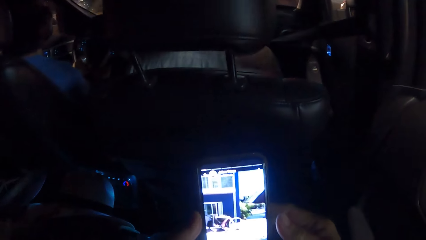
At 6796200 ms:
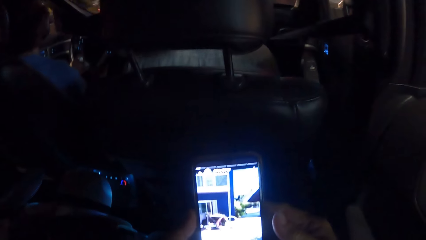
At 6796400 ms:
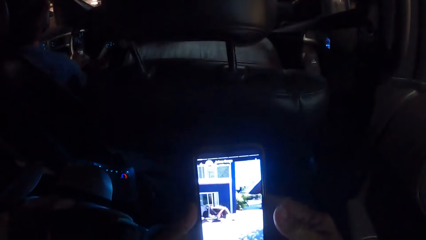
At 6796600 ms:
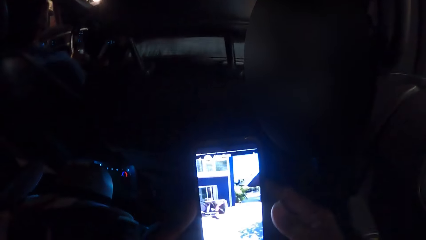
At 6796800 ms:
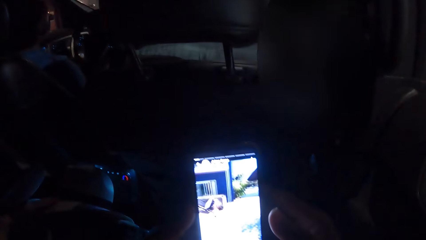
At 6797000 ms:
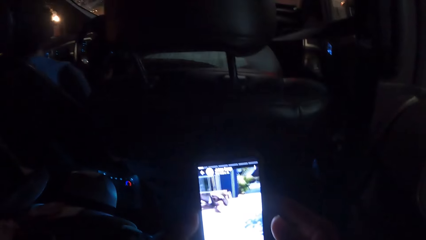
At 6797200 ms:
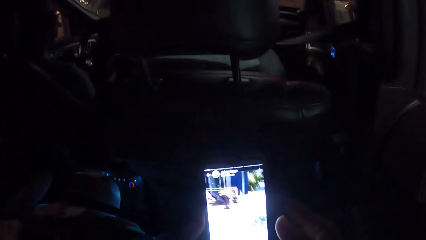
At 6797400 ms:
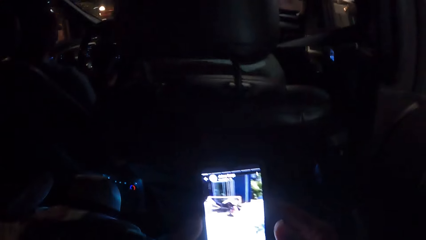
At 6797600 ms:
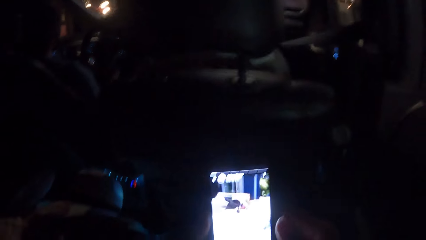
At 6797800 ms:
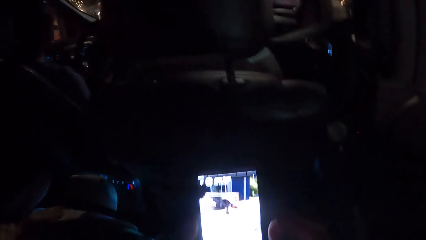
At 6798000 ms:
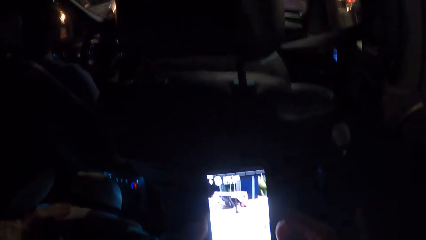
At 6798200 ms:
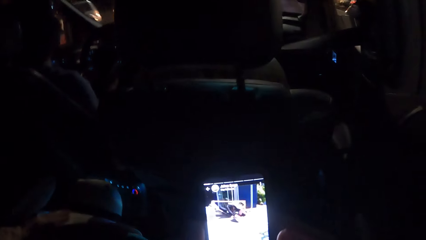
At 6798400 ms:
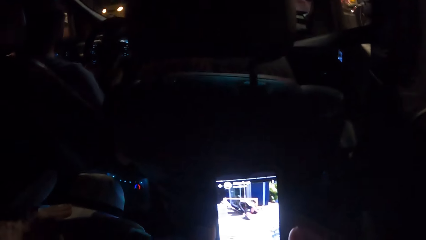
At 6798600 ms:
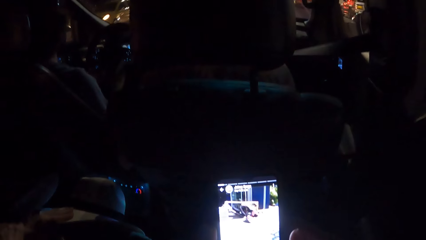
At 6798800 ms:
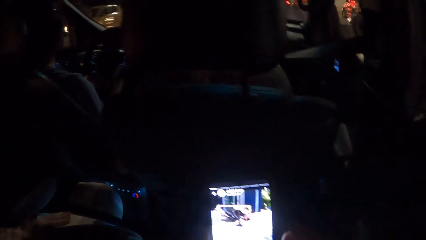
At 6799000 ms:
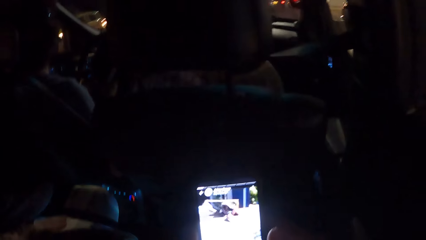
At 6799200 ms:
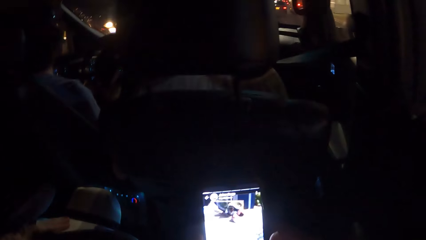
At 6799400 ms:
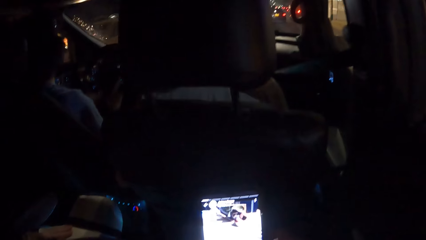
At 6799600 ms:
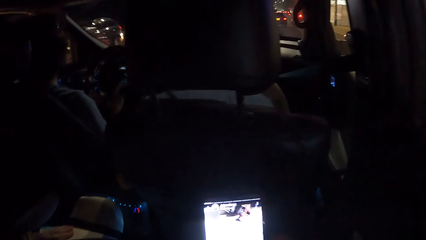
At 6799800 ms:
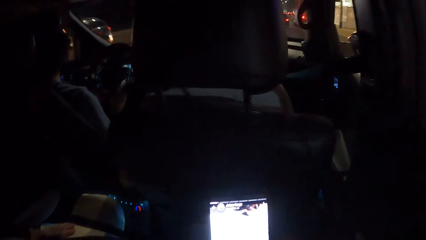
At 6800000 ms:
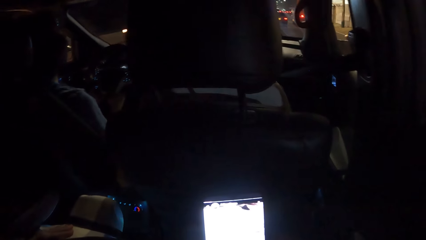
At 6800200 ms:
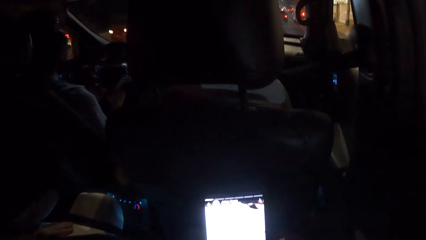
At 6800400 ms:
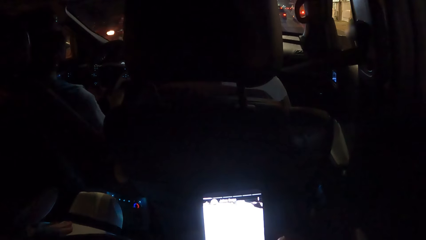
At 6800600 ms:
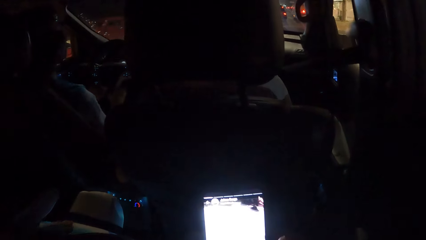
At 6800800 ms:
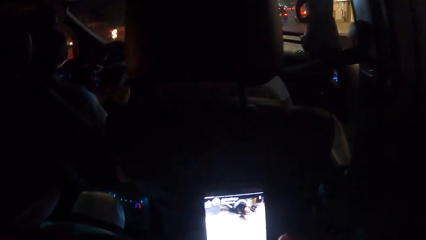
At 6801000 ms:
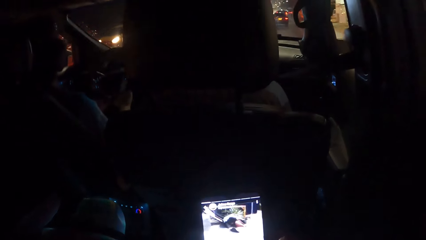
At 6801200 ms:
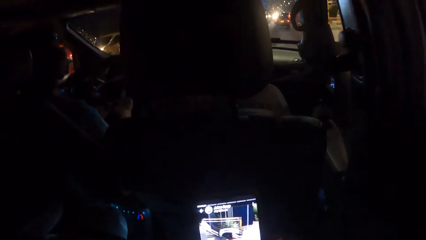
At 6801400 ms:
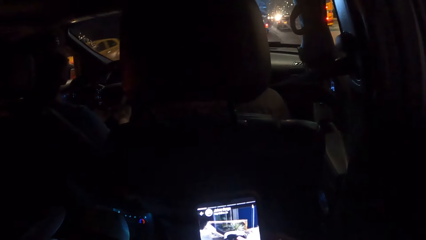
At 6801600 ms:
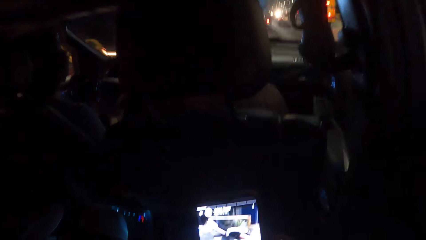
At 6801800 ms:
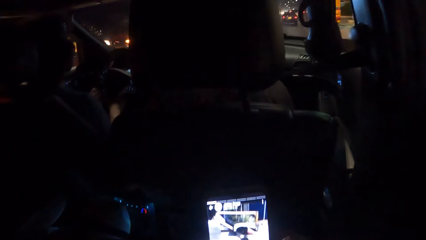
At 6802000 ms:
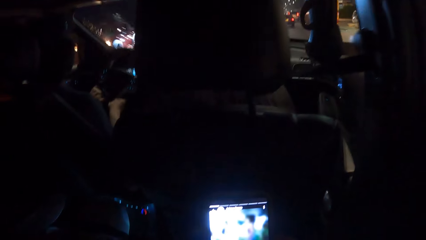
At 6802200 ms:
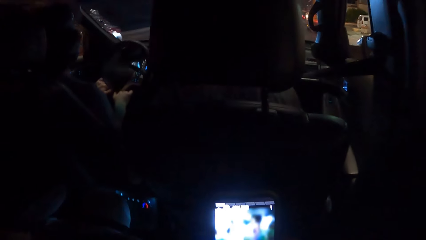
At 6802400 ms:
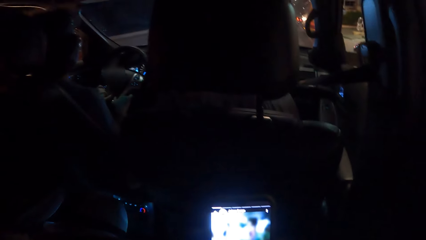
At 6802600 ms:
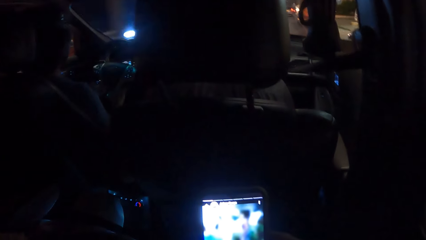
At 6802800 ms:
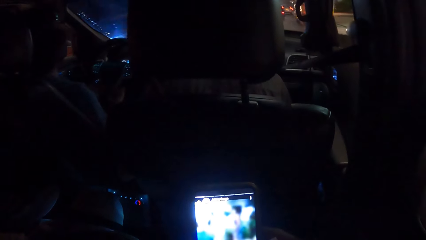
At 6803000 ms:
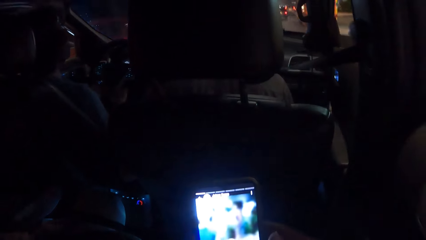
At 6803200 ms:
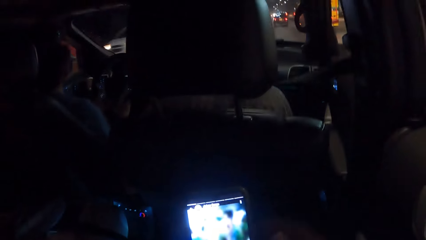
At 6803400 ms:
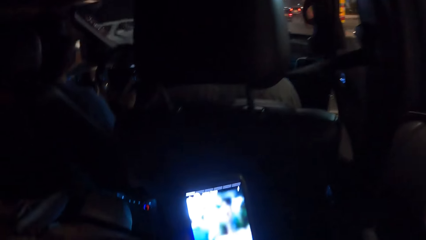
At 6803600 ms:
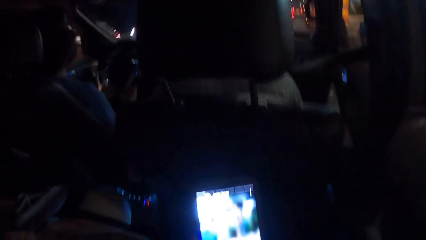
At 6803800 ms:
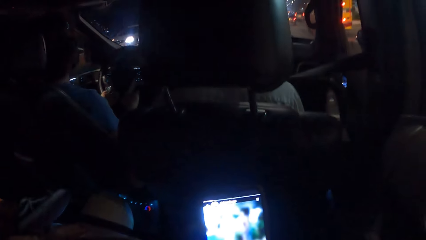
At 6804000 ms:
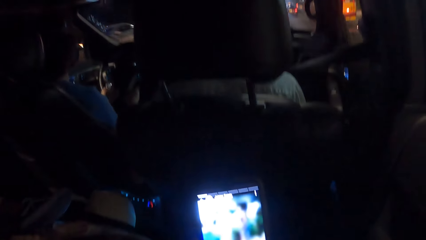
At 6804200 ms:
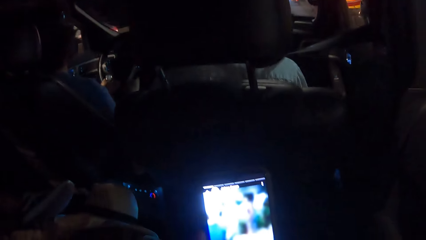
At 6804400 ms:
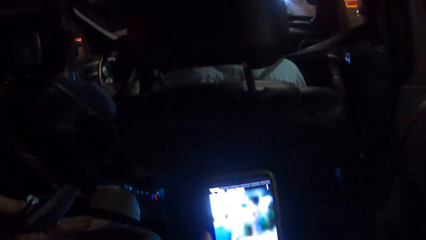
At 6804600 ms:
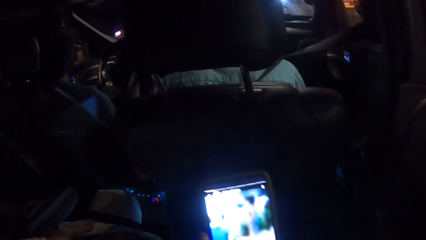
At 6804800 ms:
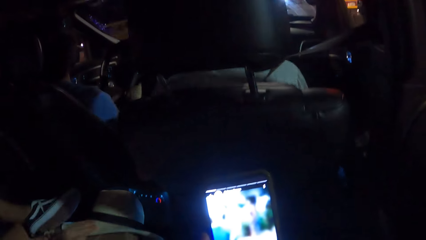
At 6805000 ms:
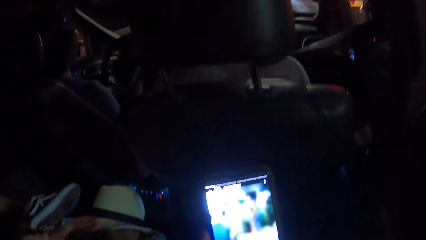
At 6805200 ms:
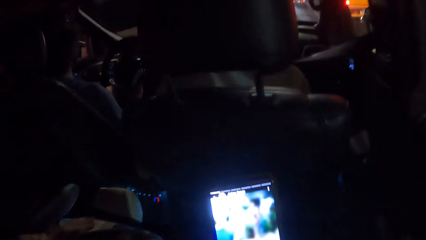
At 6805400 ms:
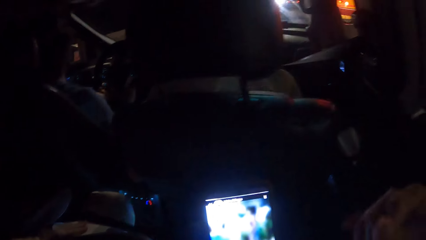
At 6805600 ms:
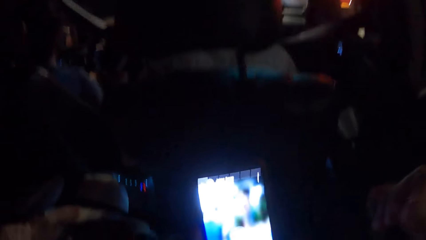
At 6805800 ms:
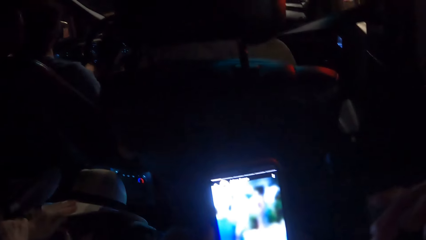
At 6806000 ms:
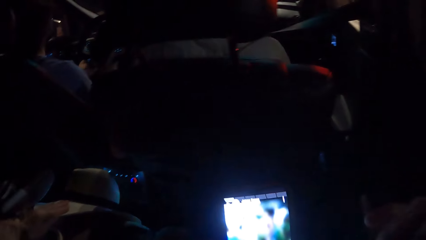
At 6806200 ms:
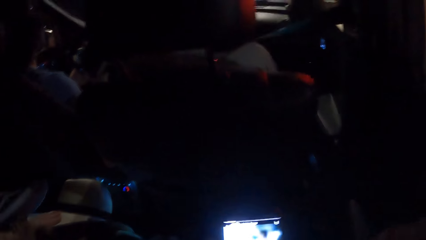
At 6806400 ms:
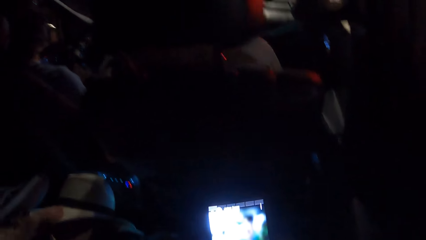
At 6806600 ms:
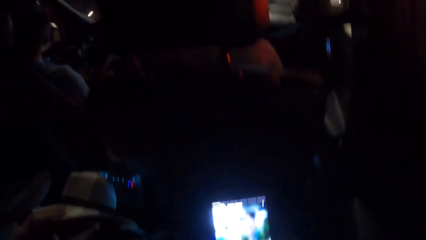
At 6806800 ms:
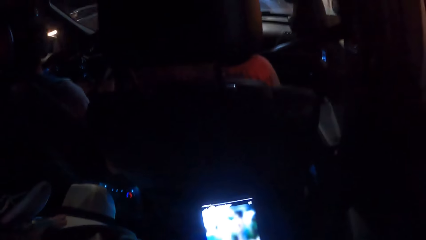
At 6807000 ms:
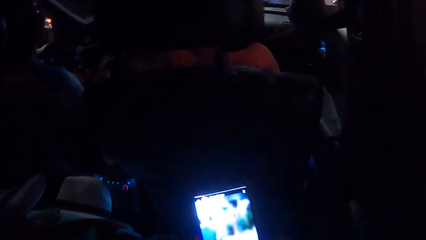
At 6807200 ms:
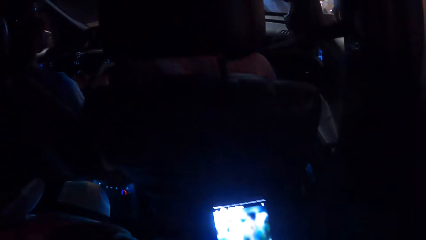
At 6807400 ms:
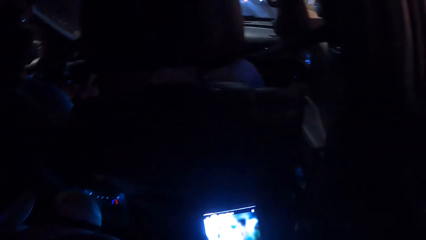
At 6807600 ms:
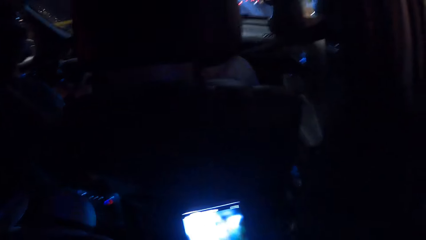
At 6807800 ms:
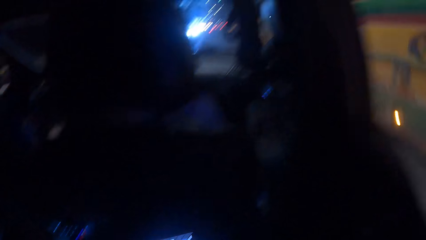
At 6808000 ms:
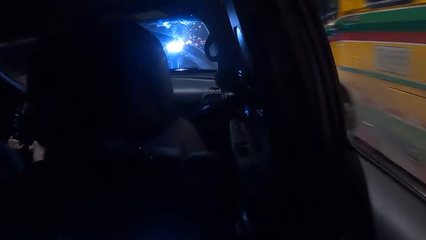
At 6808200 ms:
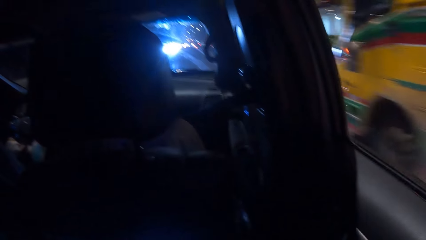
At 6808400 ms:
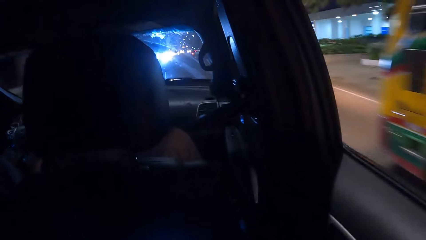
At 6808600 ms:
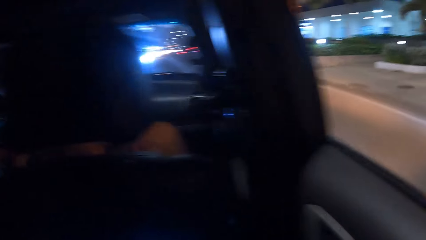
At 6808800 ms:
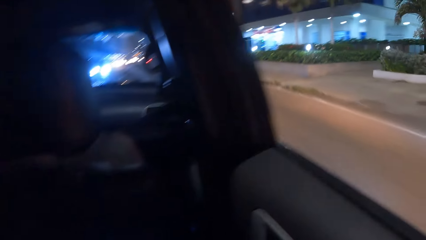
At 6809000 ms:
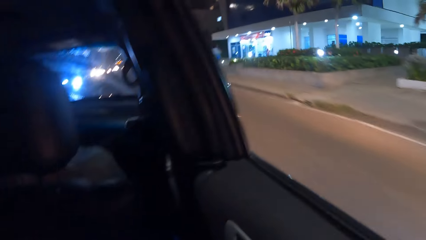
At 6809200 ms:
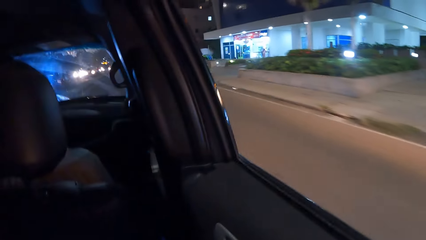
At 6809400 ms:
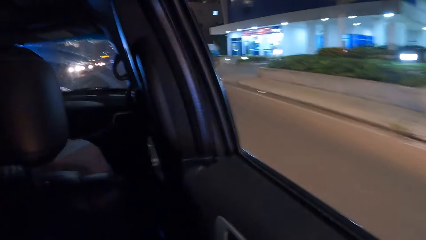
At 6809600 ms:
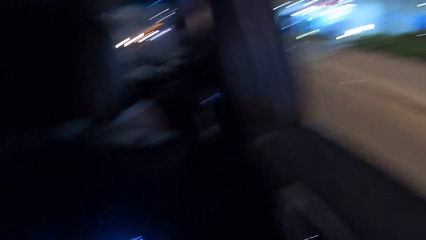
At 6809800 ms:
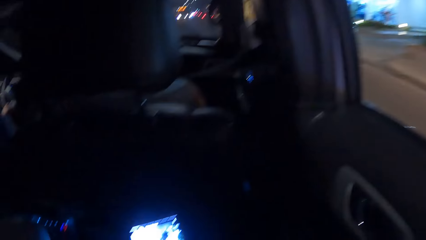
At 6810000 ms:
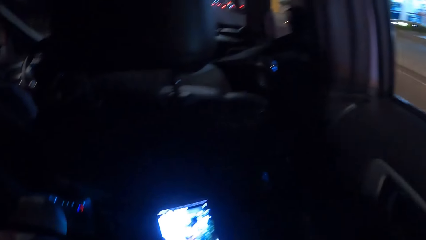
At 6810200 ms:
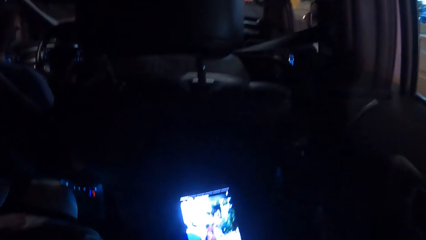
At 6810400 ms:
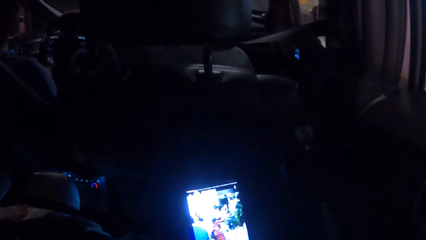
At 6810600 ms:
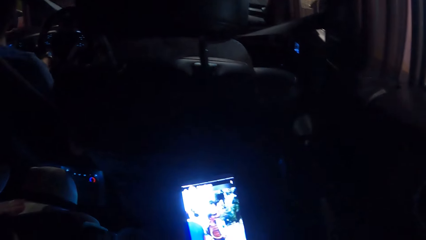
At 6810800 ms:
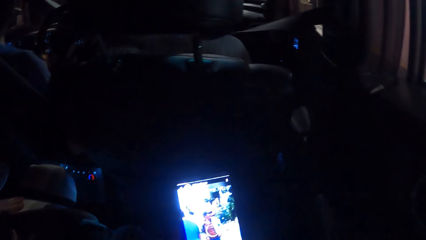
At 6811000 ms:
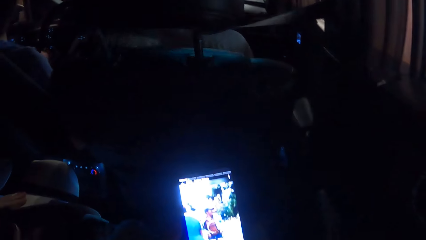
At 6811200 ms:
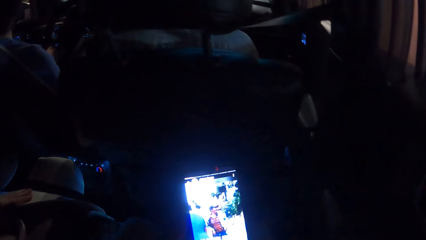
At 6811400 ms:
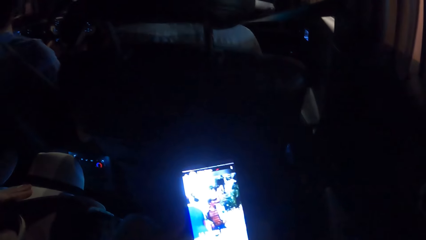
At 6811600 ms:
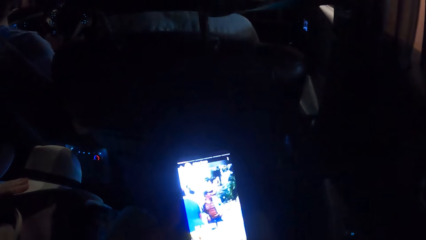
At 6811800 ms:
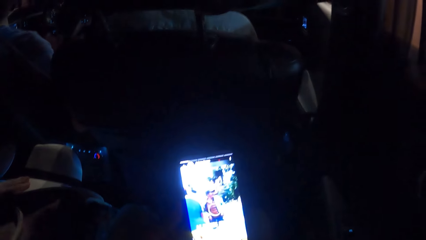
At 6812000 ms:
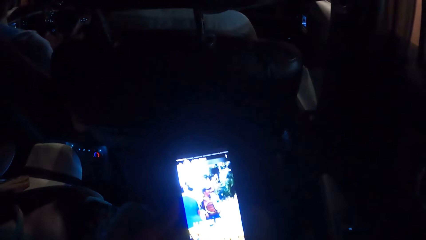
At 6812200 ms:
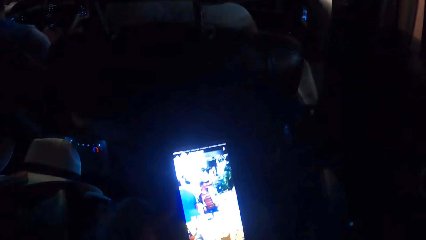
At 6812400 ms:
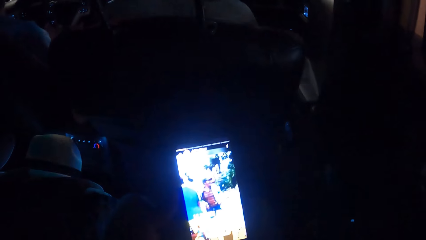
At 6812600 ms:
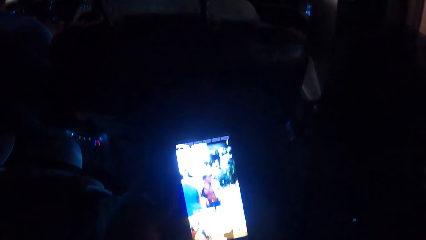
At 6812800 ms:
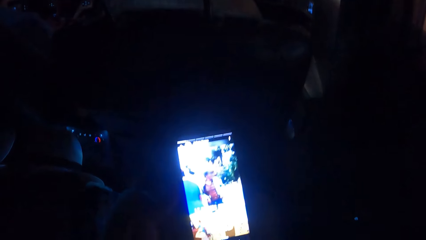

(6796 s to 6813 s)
The camera wearer looks across the road. They look at the phone.
